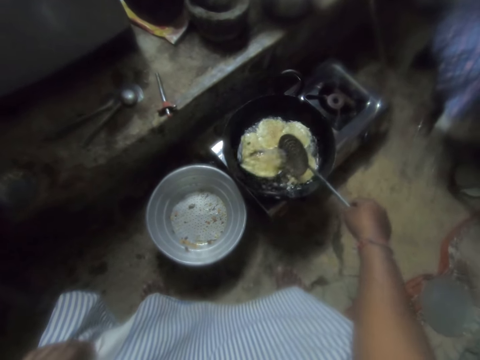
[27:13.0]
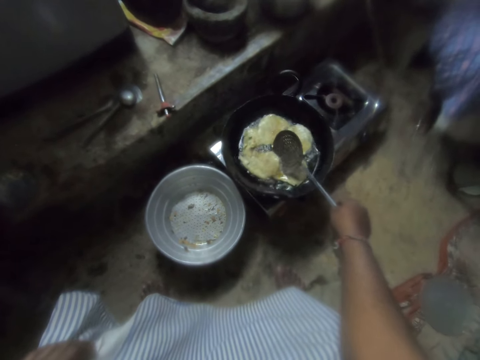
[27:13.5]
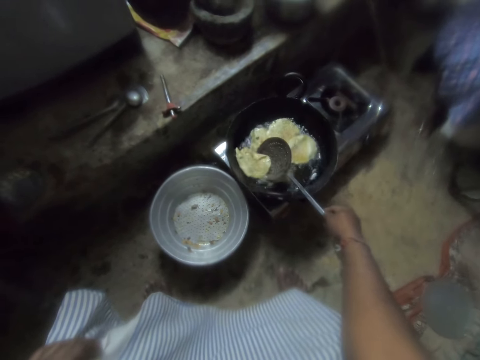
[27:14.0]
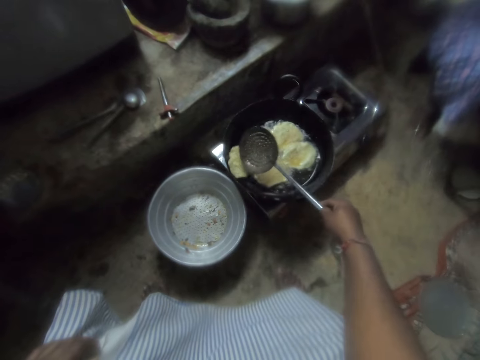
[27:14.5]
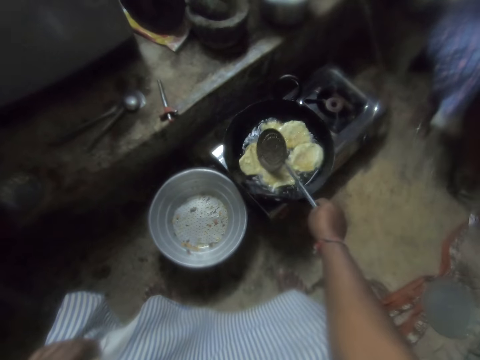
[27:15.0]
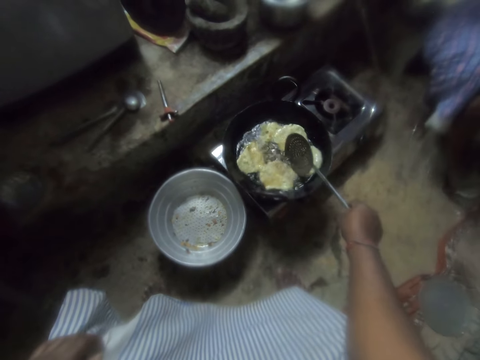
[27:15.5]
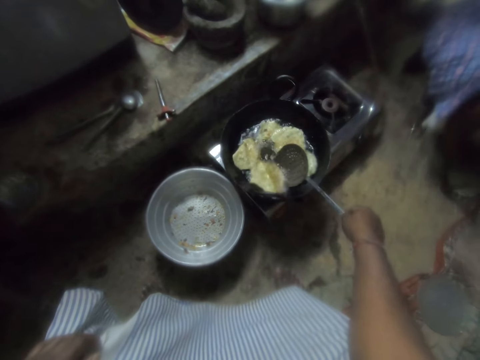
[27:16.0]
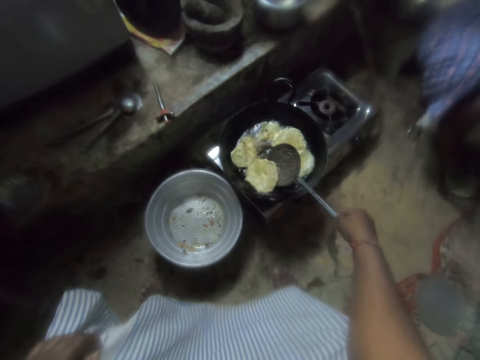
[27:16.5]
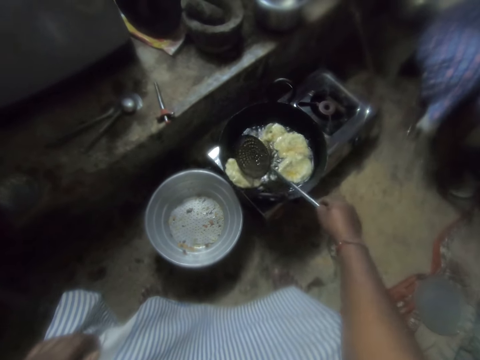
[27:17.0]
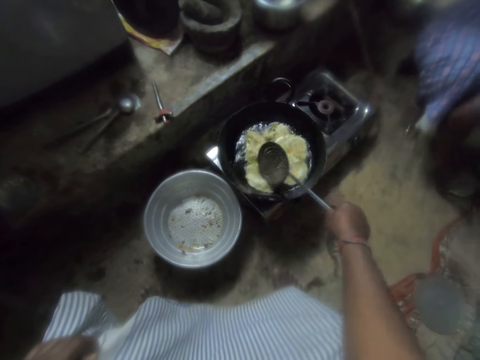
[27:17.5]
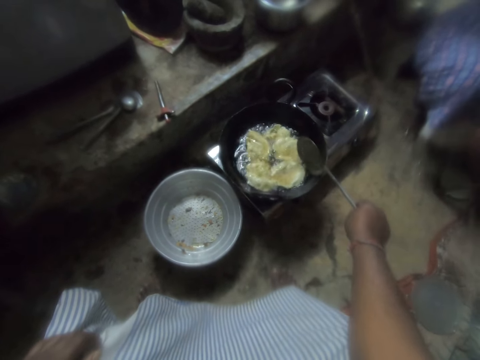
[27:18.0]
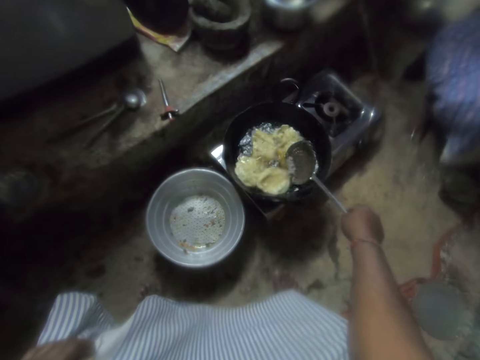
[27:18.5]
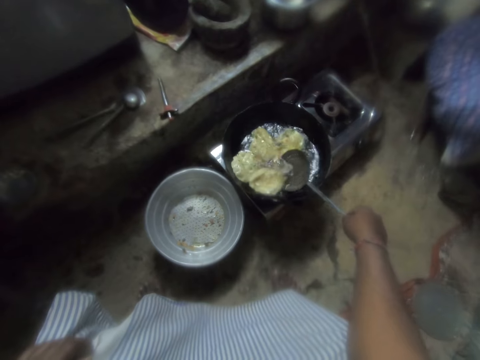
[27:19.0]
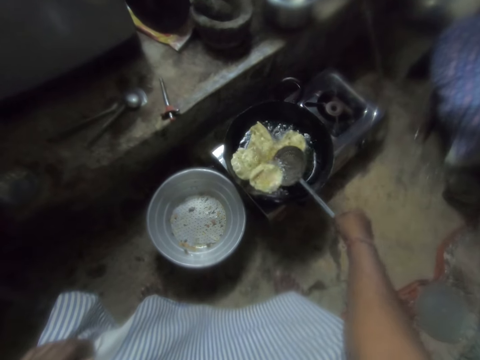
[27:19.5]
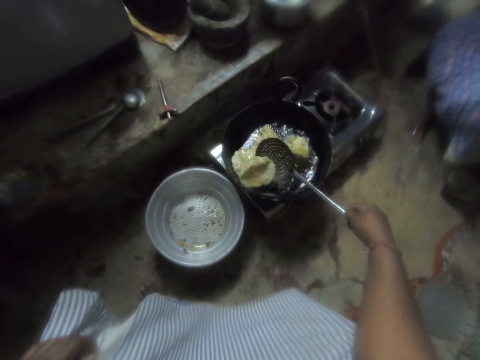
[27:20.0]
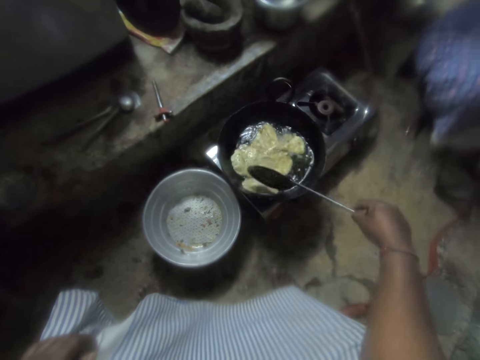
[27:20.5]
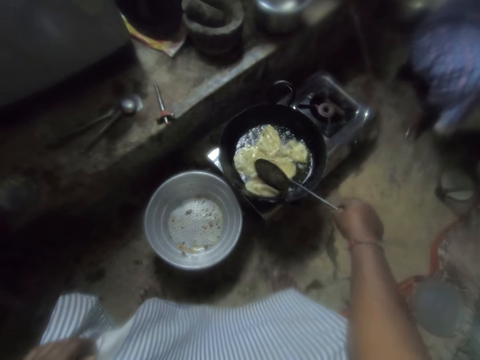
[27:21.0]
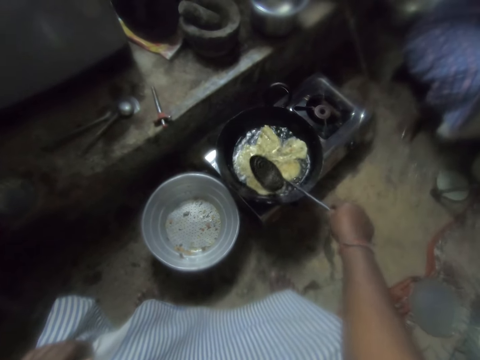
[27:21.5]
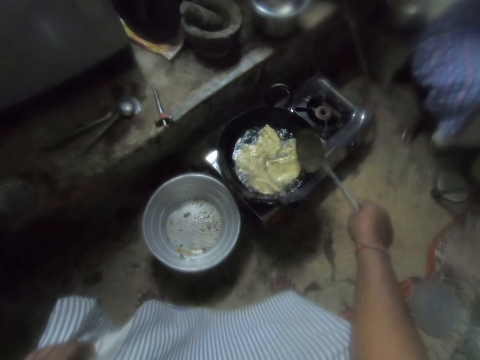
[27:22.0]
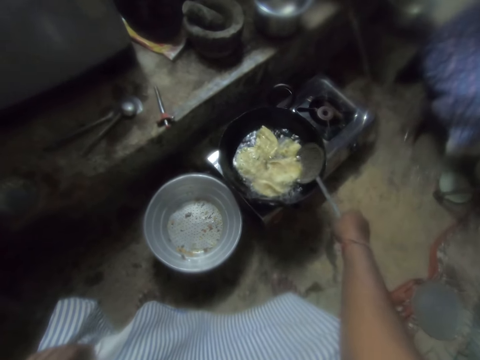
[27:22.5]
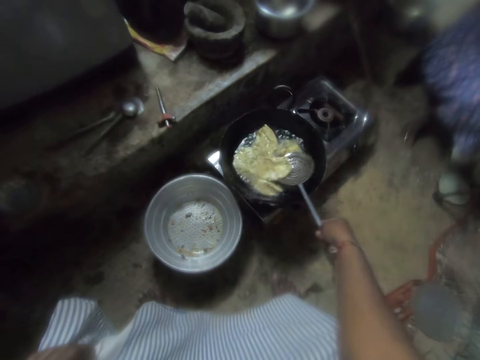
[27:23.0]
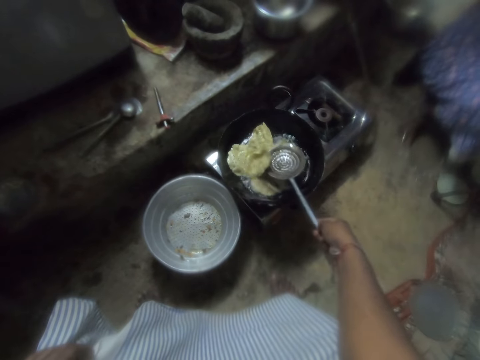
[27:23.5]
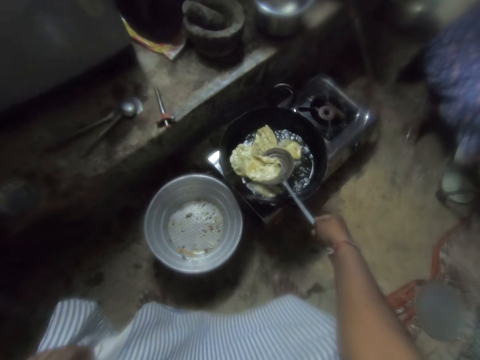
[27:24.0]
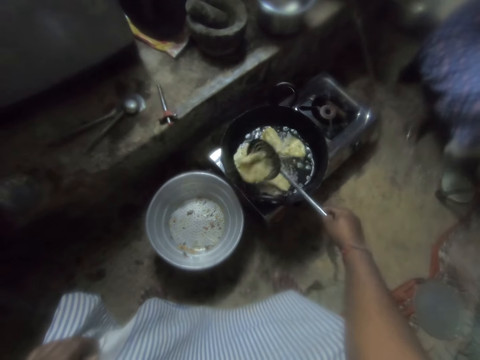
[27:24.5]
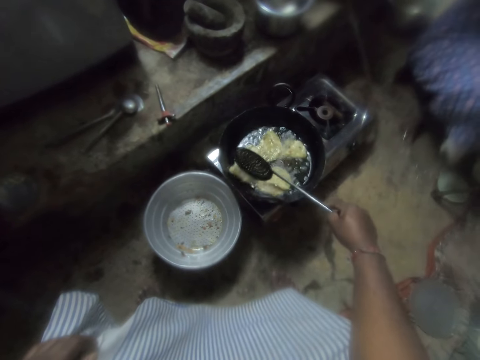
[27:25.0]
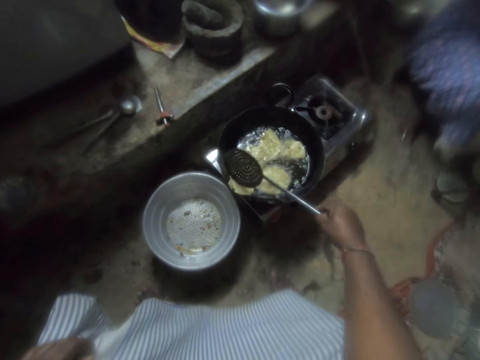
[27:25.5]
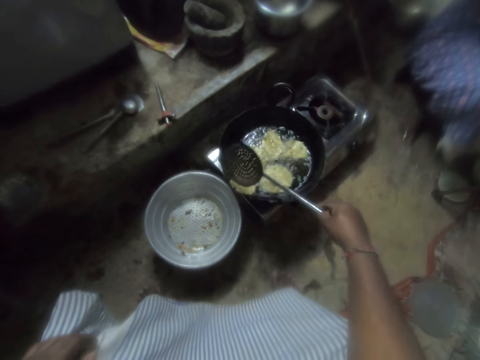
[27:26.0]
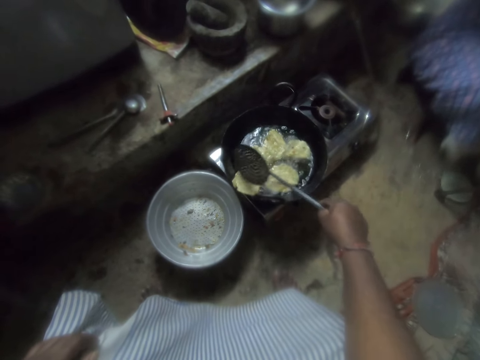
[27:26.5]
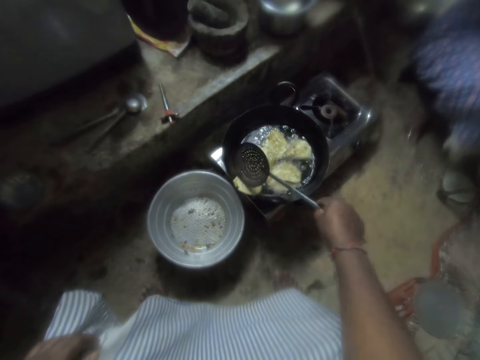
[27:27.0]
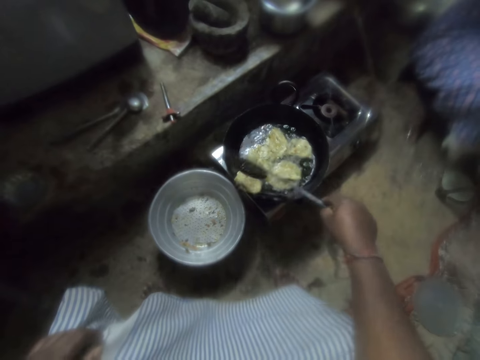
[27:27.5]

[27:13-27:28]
The camera wearer flips the chips dough in the frying pan with the skimmer. They flip it repeatedly.

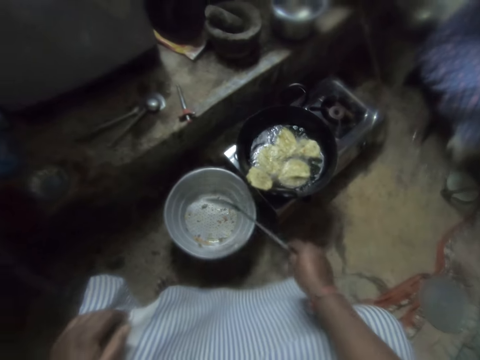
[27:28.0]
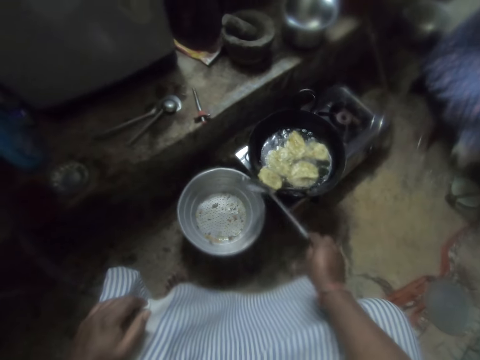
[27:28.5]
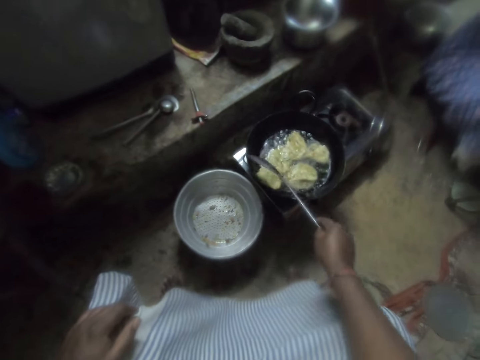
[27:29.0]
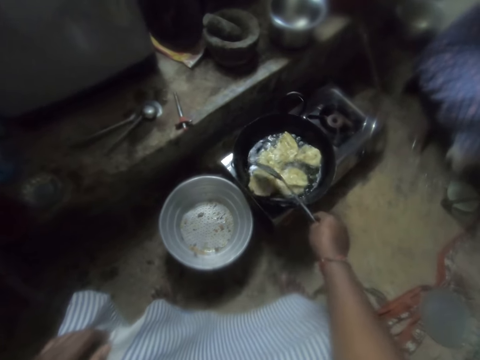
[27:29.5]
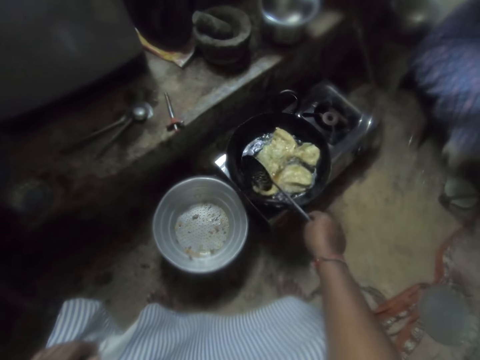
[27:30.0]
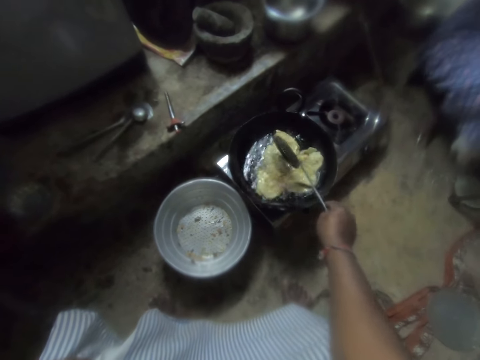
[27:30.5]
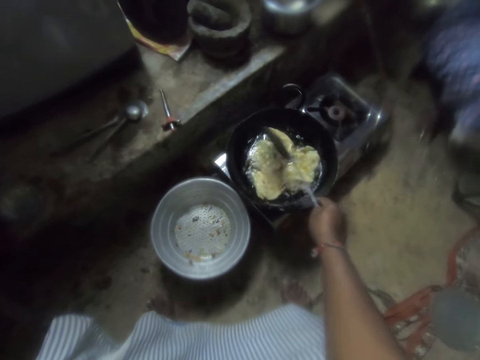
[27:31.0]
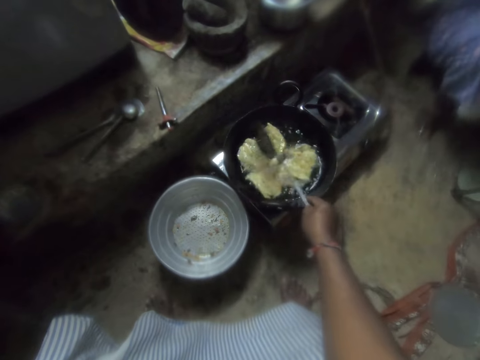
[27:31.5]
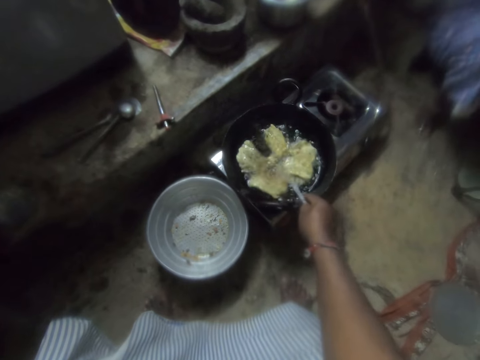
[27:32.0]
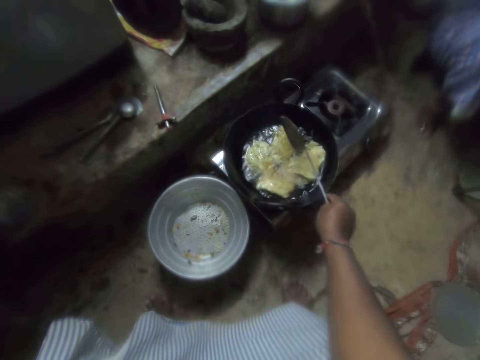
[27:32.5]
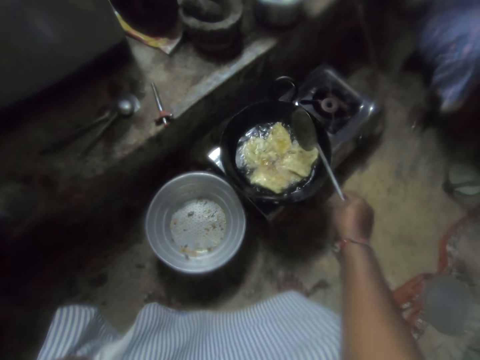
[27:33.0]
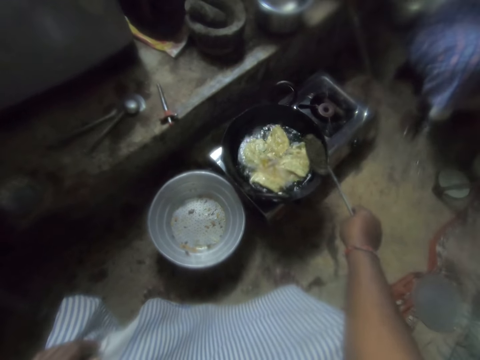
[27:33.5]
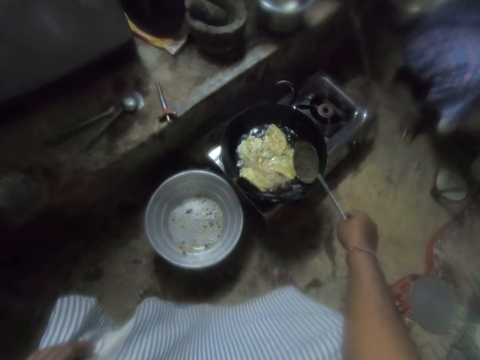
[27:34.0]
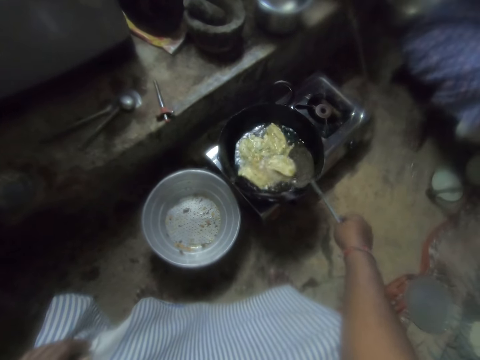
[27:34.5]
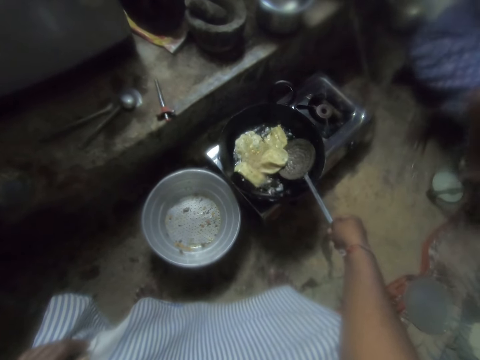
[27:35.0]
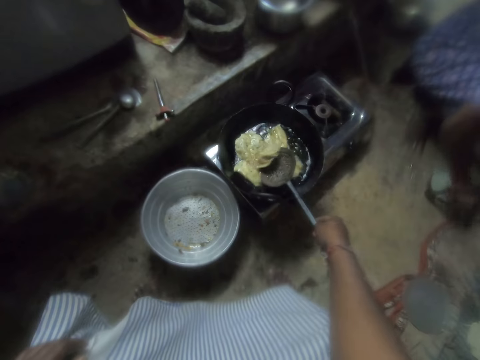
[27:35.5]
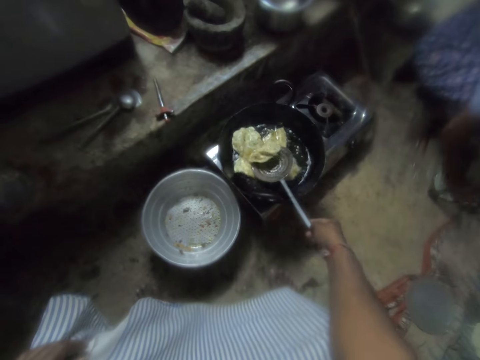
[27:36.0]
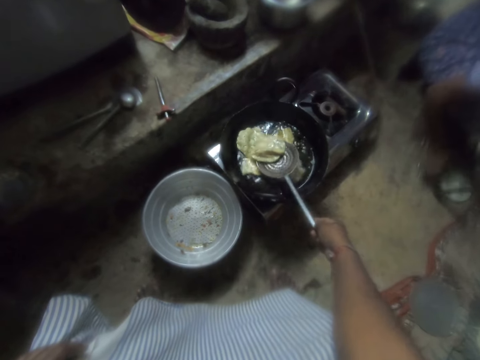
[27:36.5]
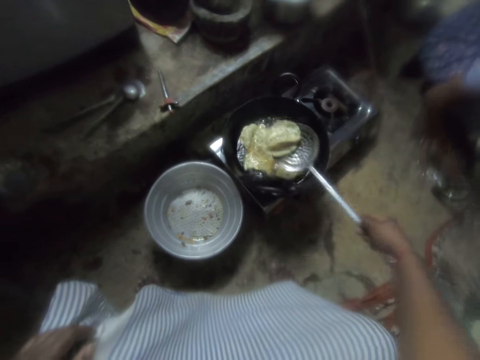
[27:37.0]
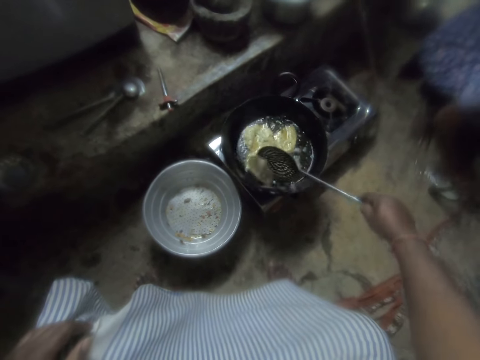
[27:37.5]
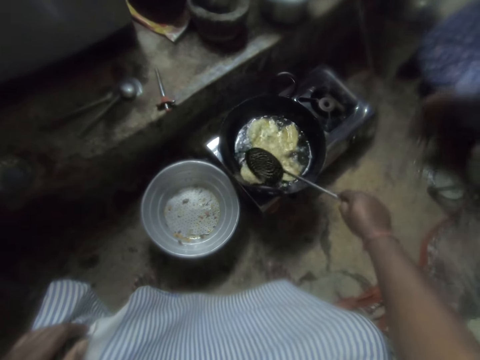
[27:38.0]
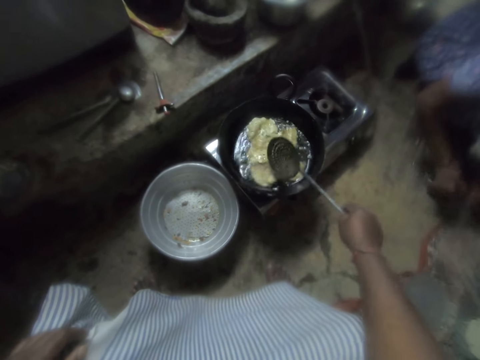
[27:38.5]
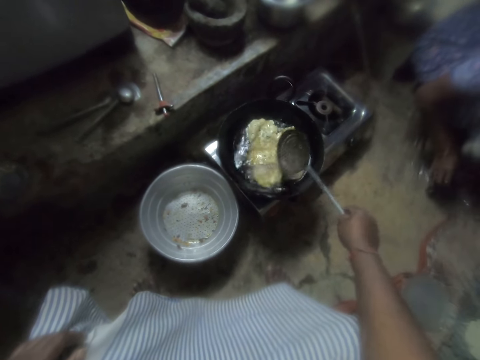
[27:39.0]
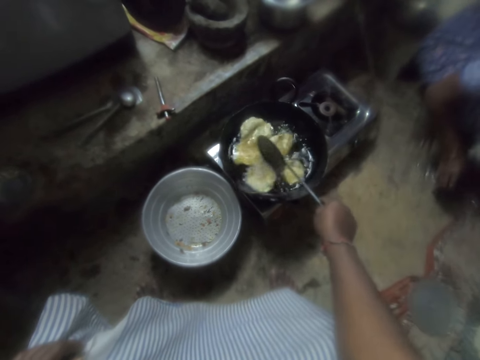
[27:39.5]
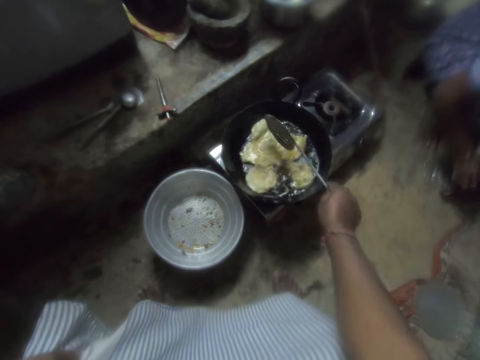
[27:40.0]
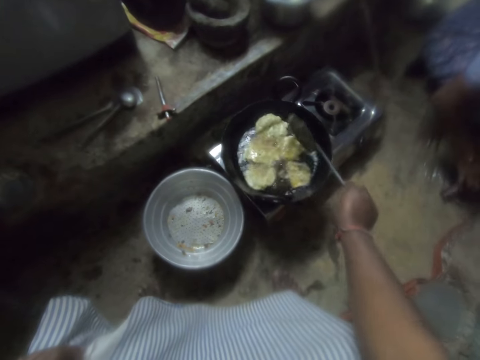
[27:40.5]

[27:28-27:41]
The camera wearer stirs the chips in the frying pan with the skimmer.
